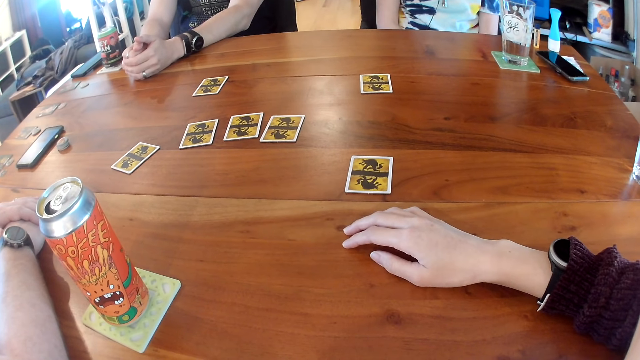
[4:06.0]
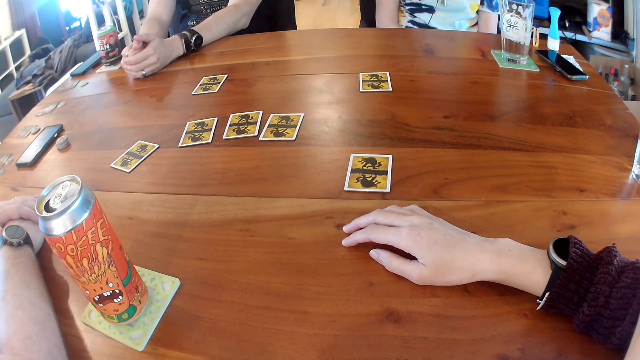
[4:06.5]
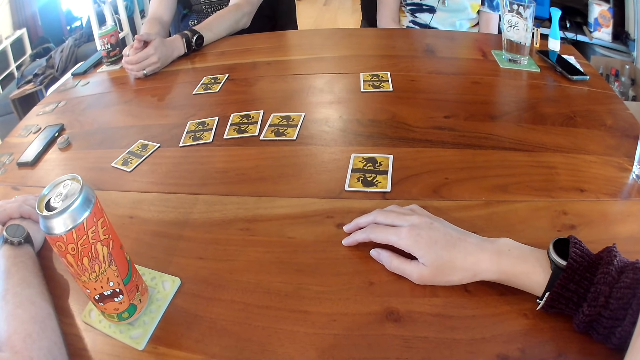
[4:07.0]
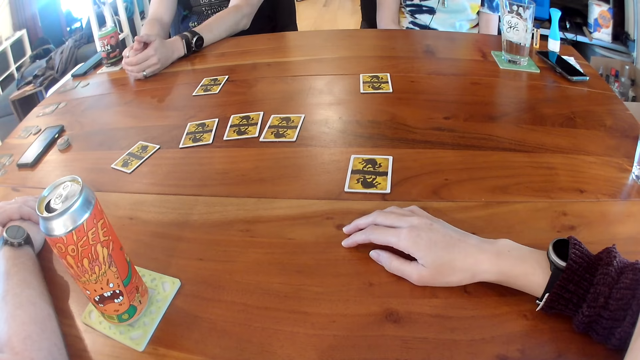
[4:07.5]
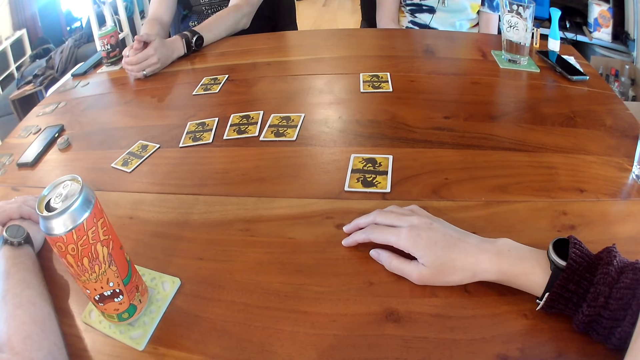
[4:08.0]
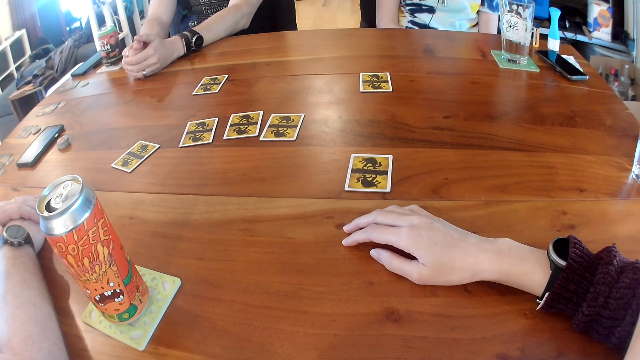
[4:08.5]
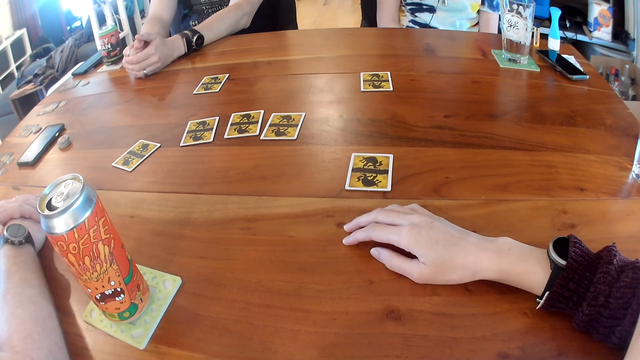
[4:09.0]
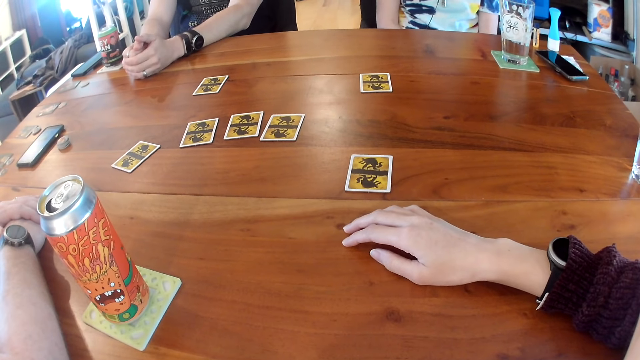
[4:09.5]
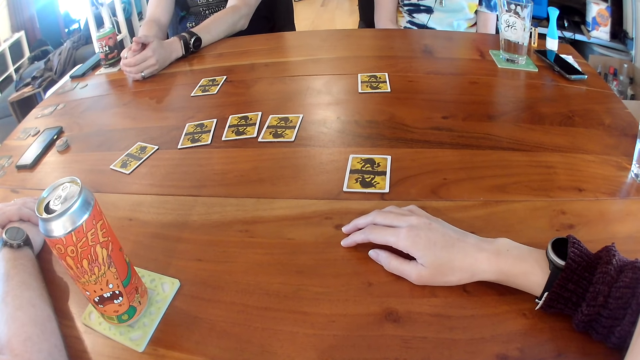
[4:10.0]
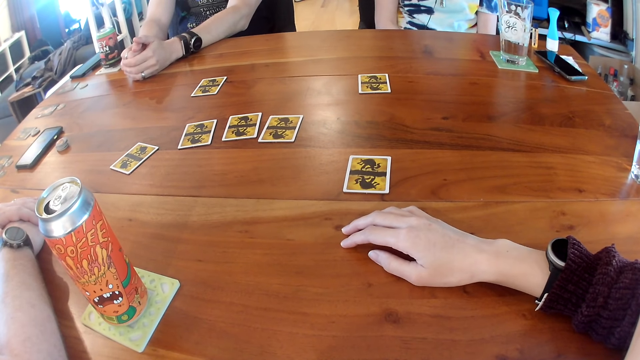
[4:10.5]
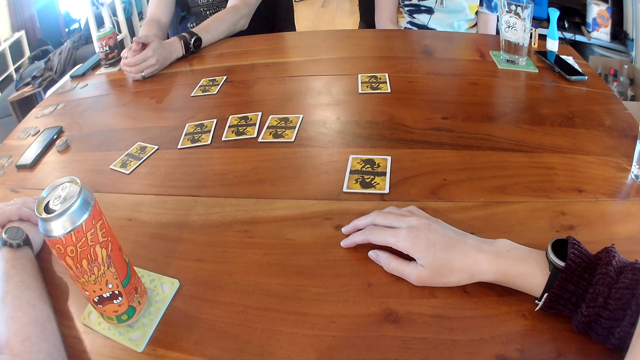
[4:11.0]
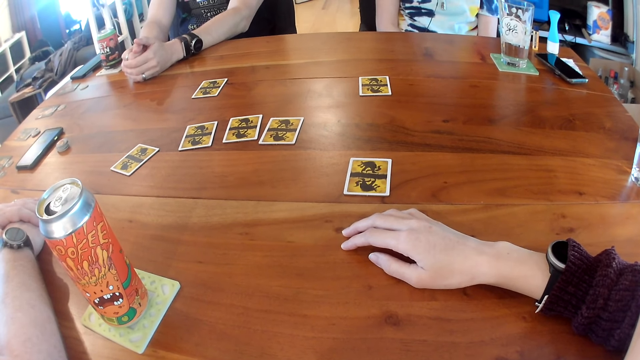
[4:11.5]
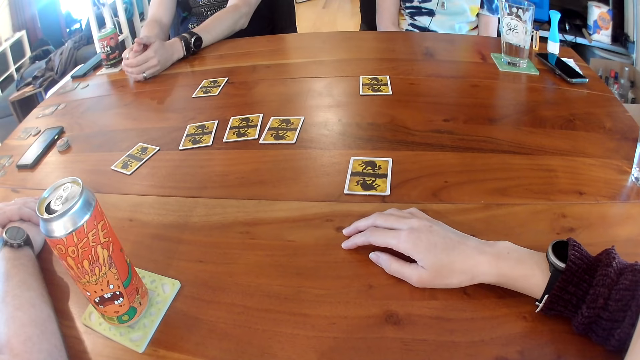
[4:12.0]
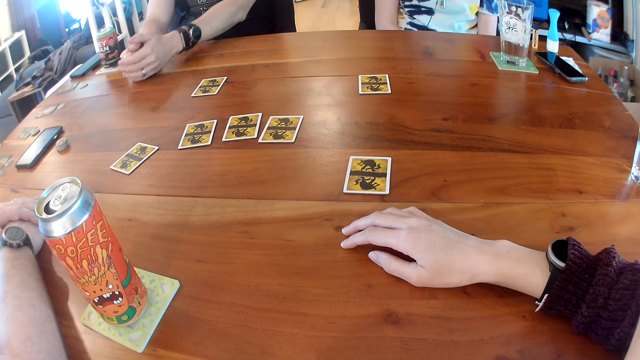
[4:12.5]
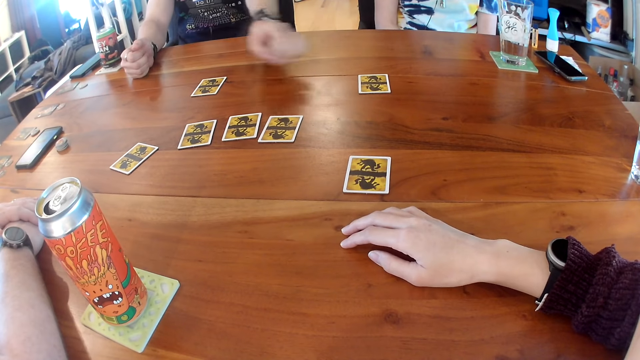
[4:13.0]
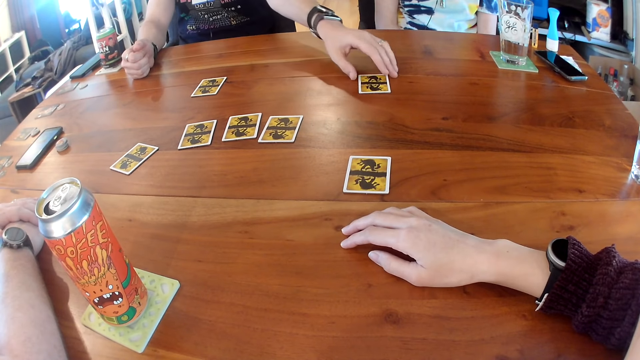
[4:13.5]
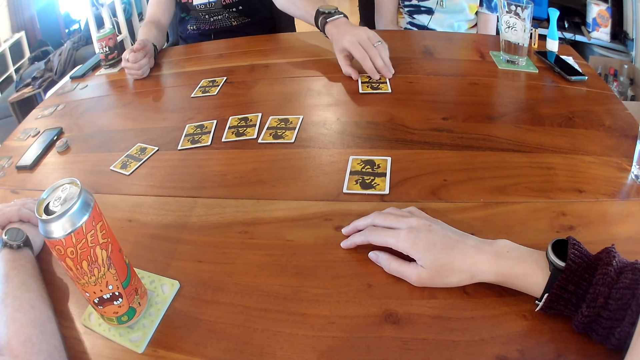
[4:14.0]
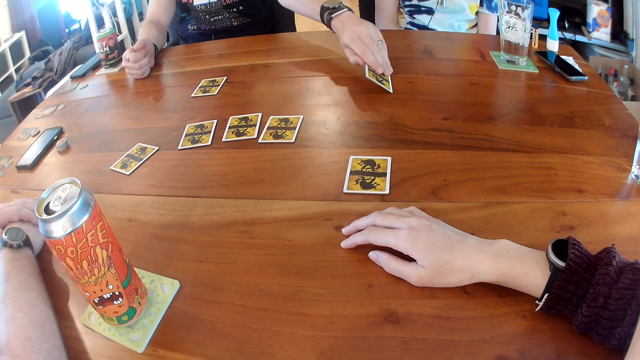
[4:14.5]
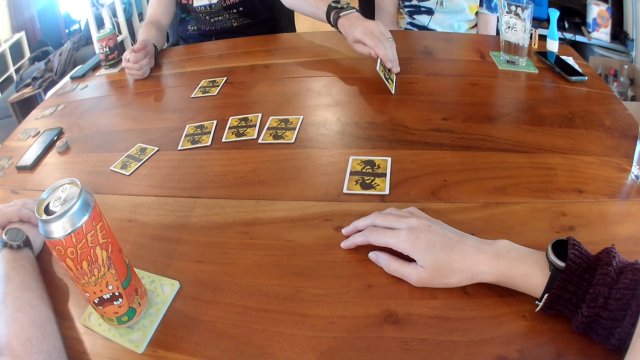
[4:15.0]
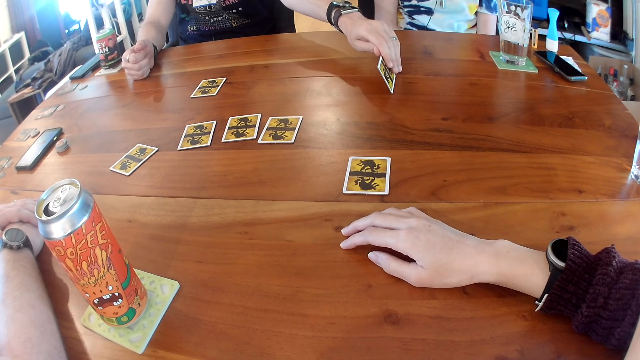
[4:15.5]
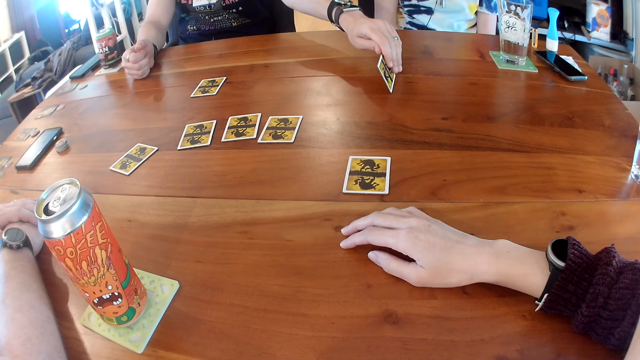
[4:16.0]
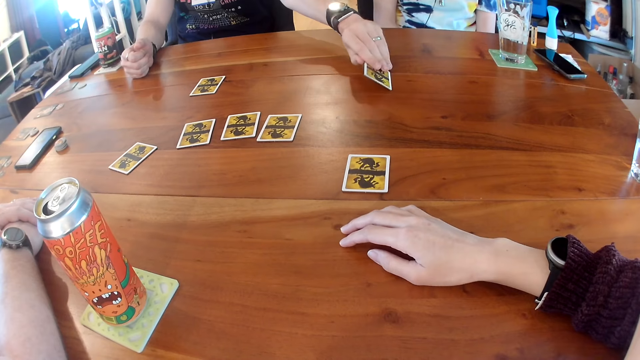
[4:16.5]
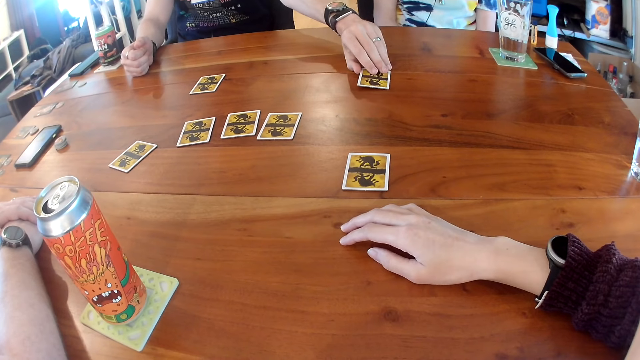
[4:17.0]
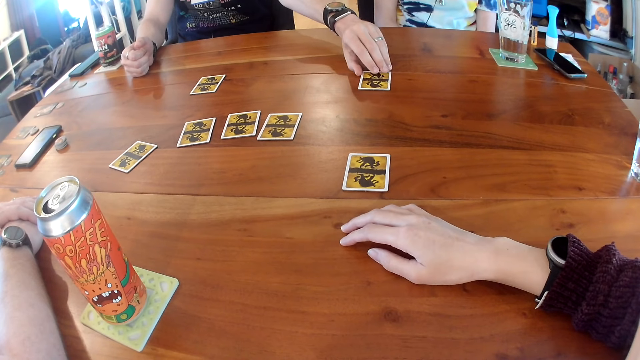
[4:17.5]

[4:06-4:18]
A man checks the card of a woman with his left hand. The camera wearer looks at the left hand of a person. They look at the card with the person.

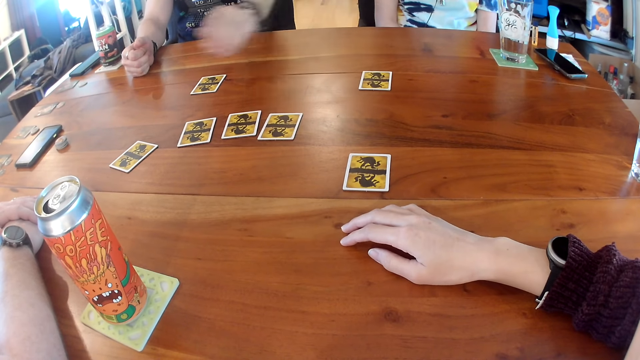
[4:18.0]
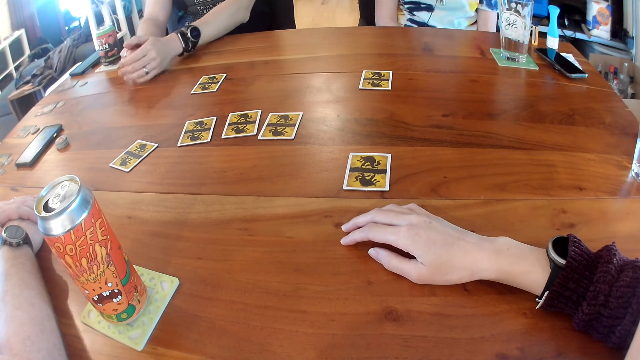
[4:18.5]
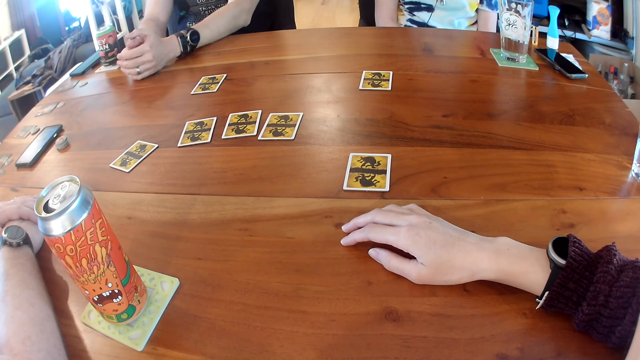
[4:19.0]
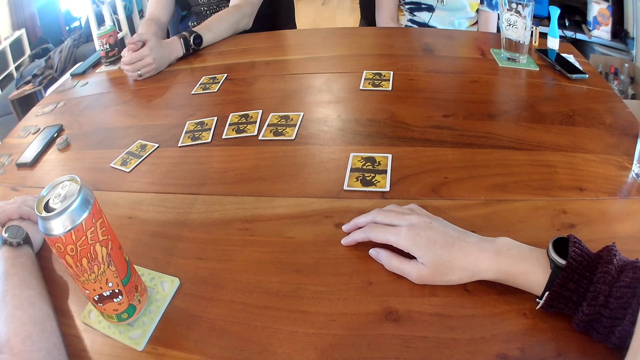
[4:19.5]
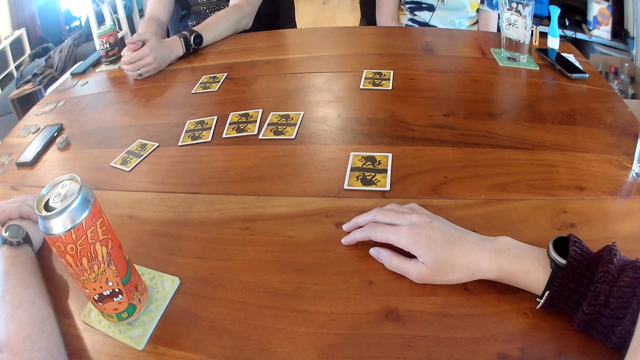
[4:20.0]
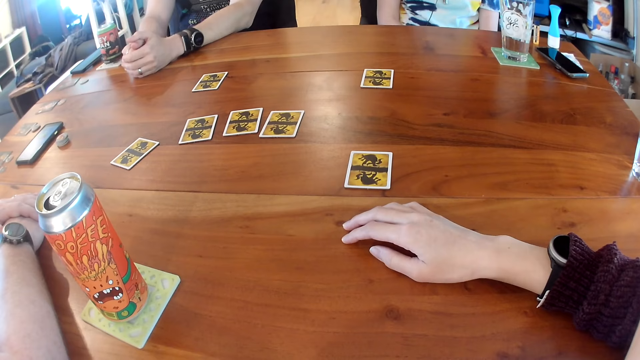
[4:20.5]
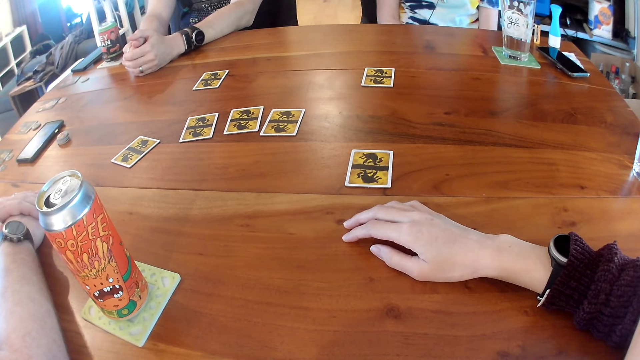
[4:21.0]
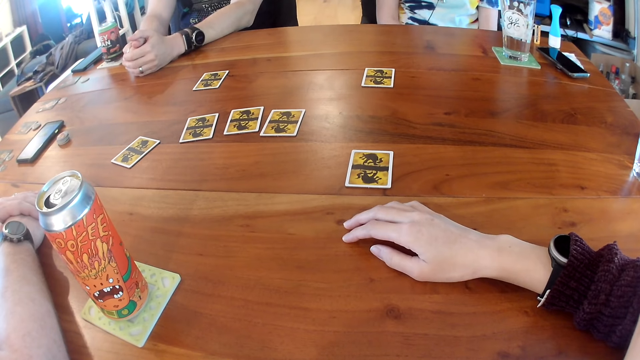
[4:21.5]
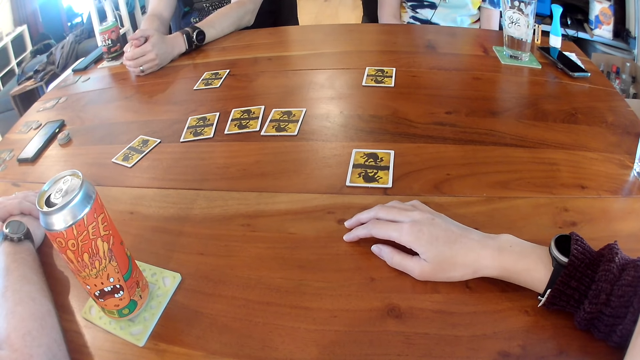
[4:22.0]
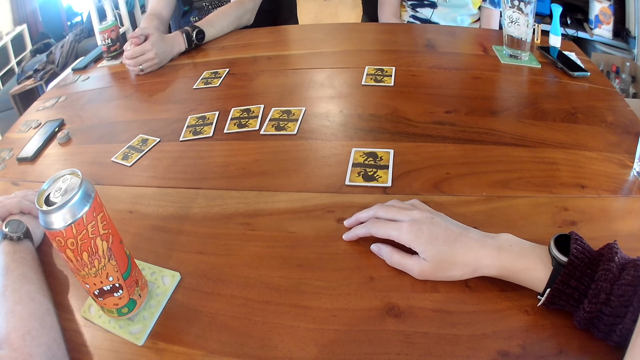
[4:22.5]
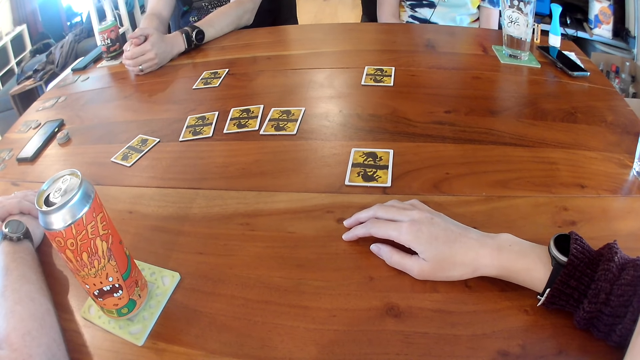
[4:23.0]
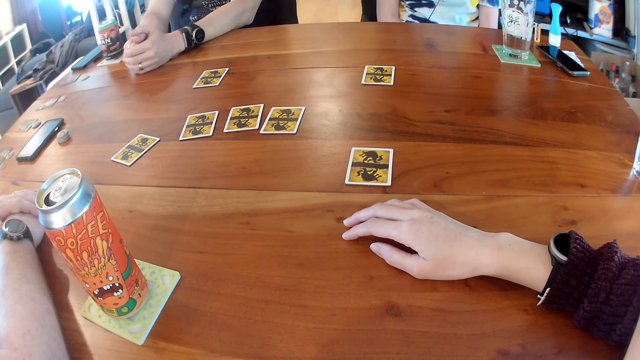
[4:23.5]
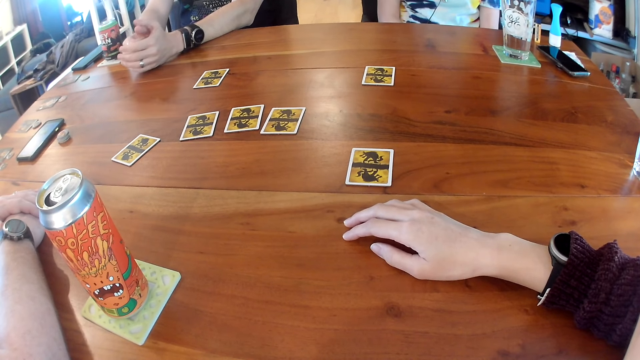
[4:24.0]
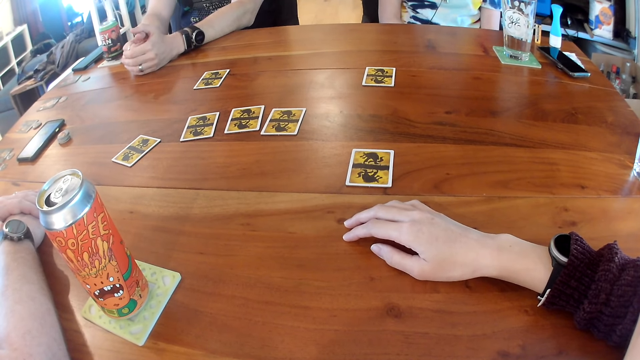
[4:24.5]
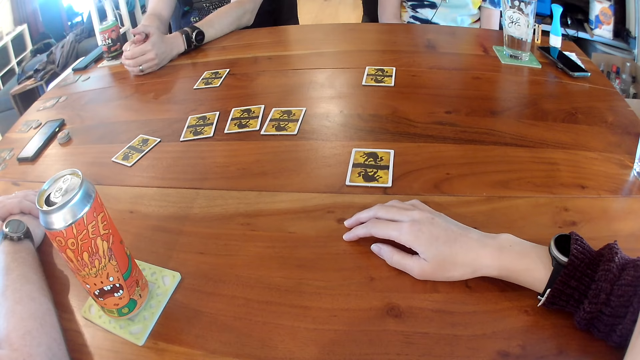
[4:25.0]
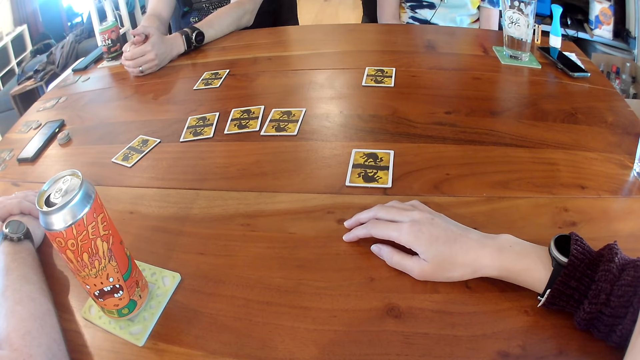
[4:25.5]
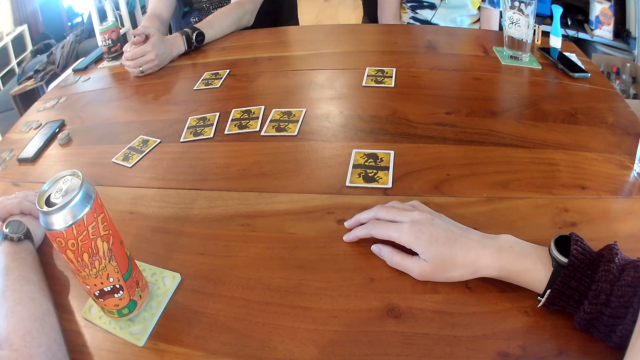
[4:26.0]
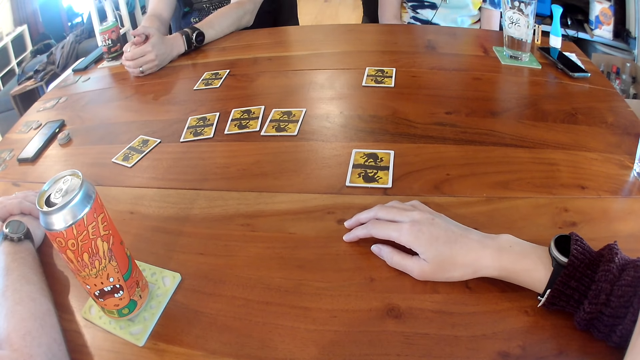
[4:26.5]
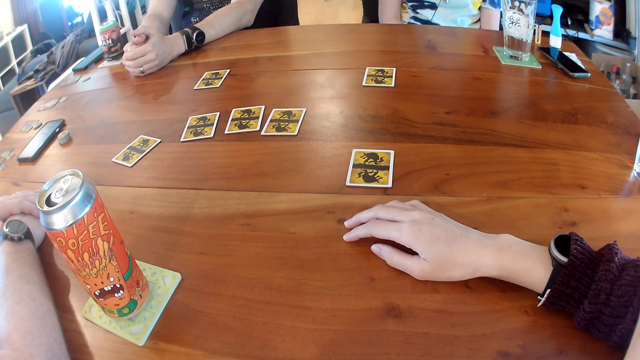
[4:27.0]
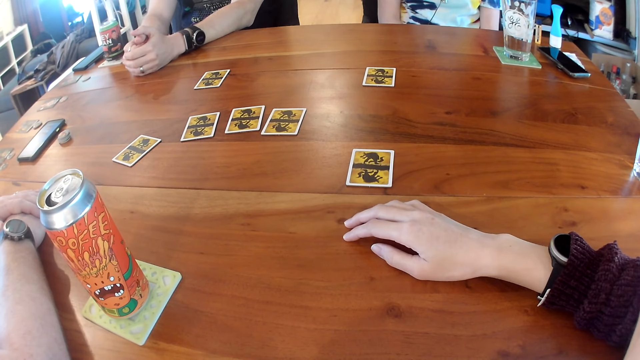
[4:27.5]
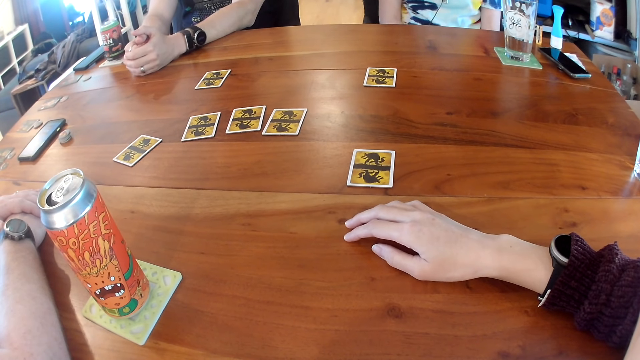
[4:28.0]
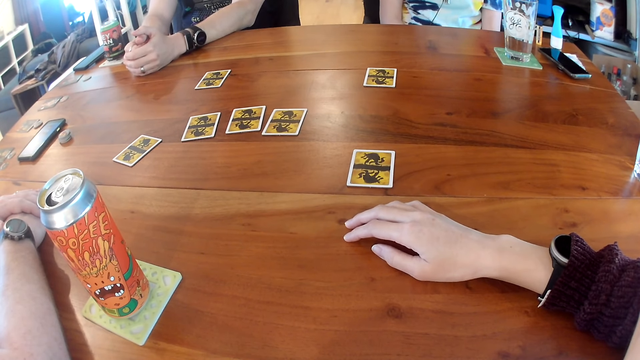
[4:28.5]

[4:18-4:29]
The camera wearer looks at the card. They listen at the phone.
